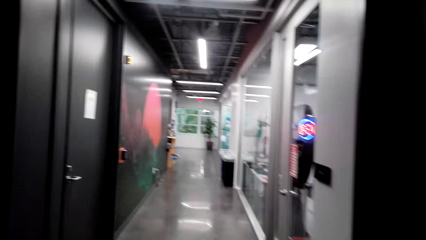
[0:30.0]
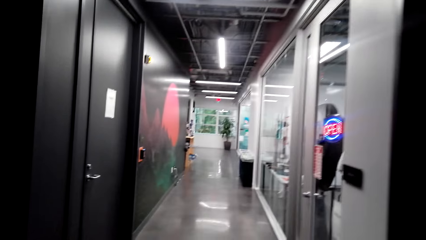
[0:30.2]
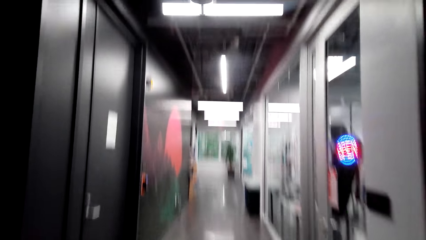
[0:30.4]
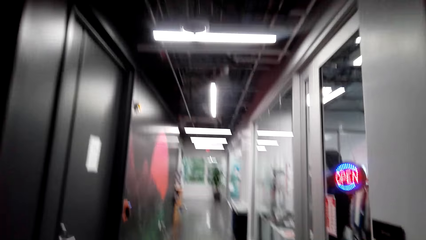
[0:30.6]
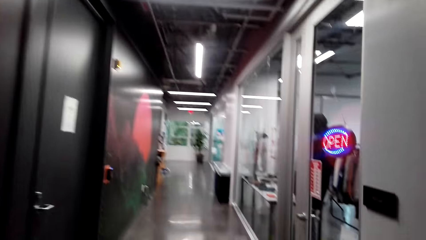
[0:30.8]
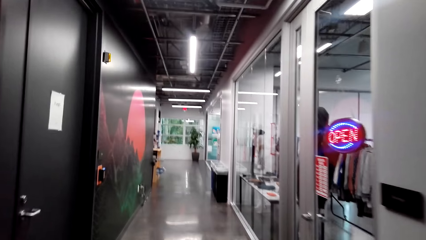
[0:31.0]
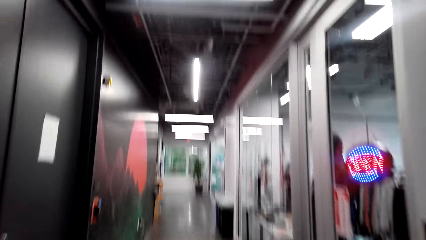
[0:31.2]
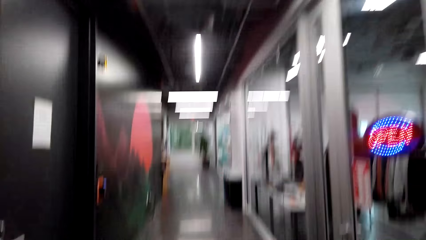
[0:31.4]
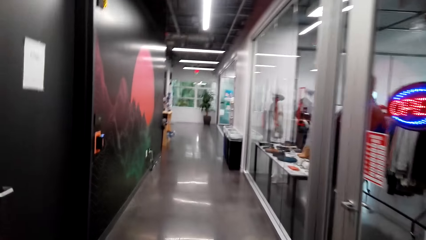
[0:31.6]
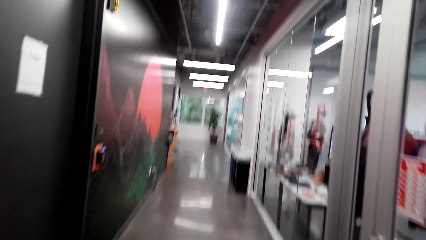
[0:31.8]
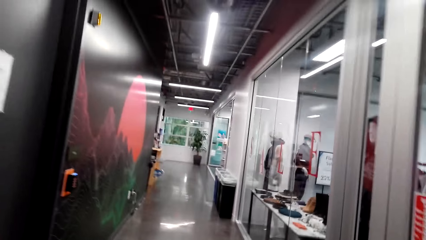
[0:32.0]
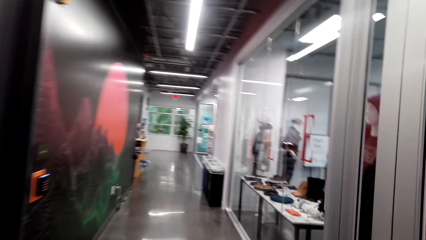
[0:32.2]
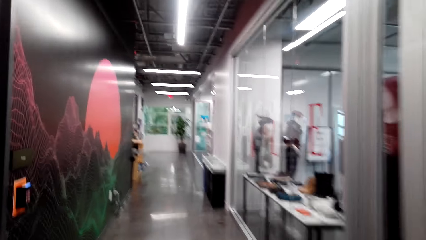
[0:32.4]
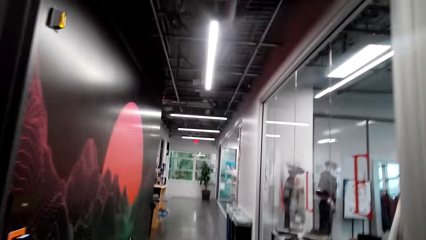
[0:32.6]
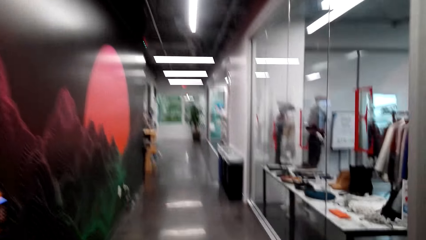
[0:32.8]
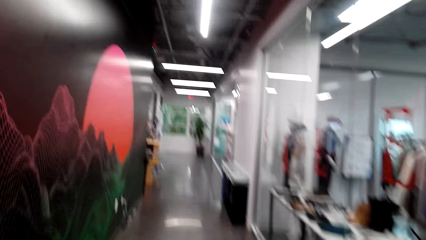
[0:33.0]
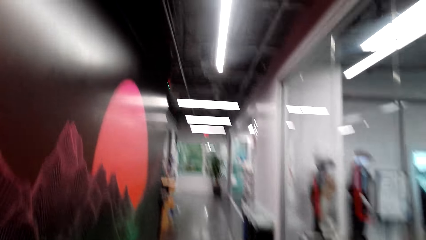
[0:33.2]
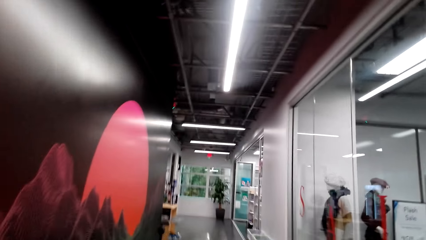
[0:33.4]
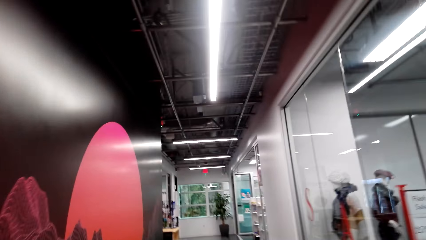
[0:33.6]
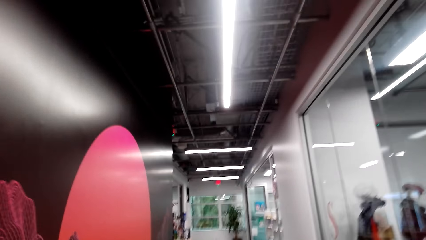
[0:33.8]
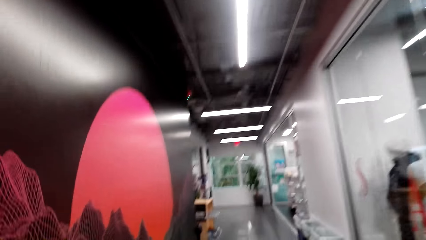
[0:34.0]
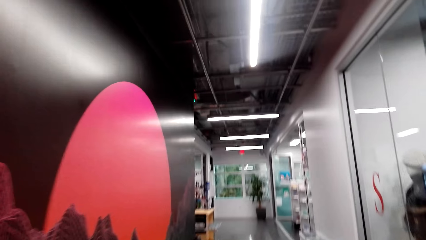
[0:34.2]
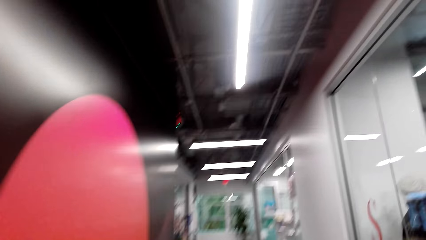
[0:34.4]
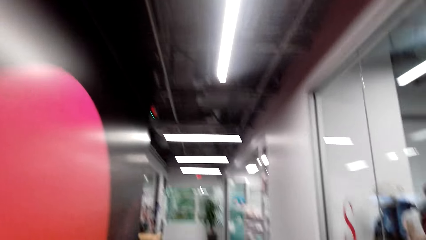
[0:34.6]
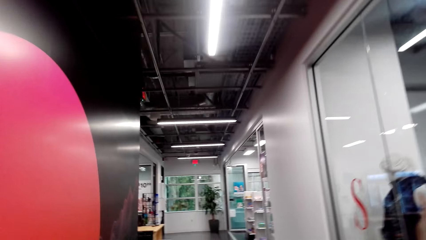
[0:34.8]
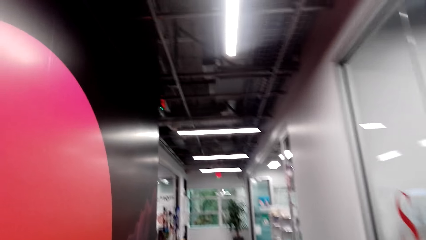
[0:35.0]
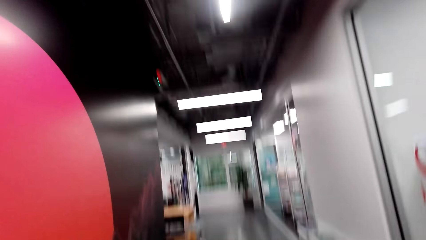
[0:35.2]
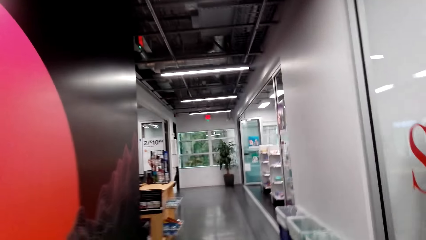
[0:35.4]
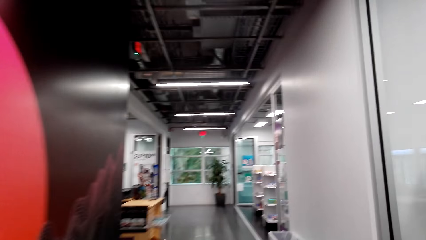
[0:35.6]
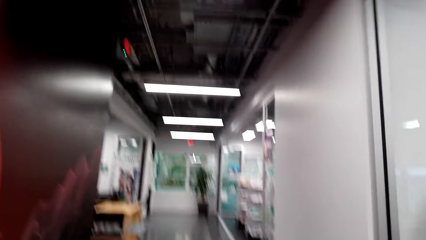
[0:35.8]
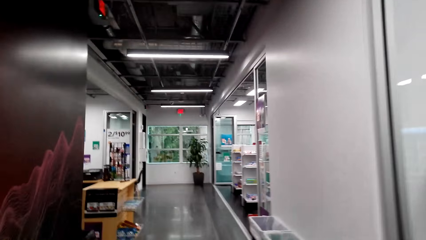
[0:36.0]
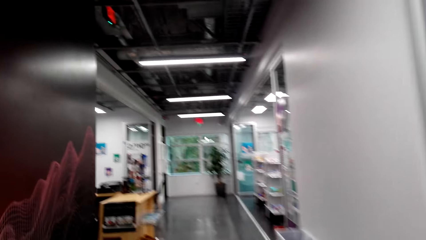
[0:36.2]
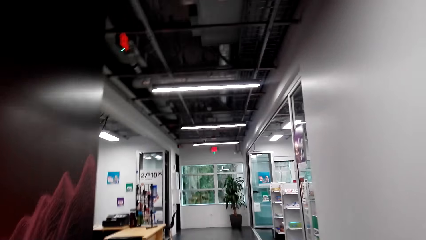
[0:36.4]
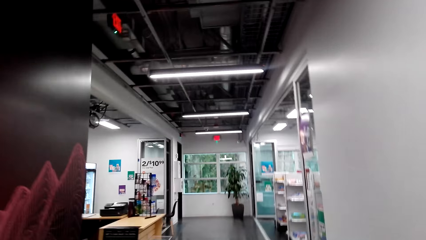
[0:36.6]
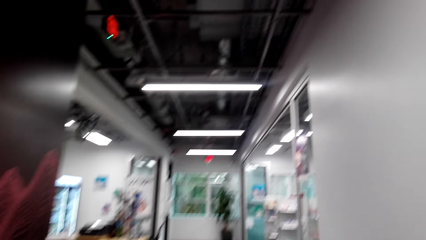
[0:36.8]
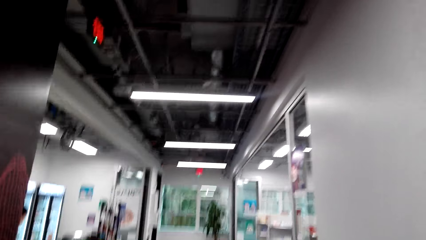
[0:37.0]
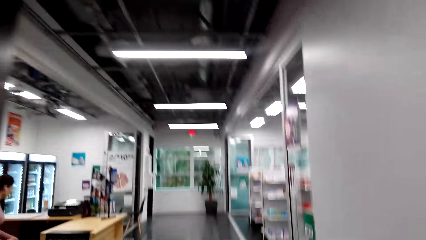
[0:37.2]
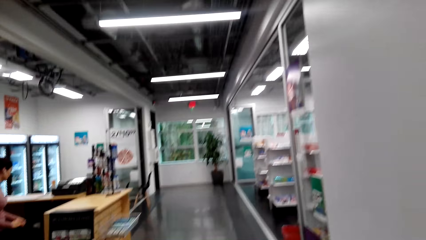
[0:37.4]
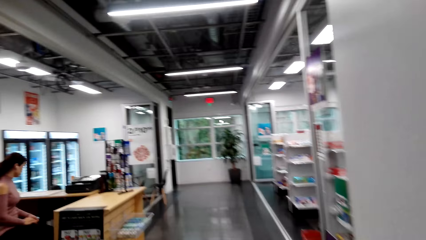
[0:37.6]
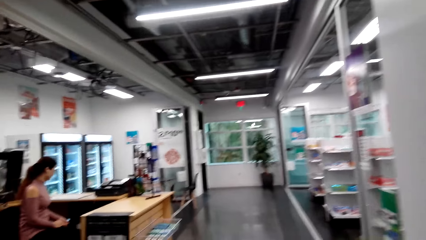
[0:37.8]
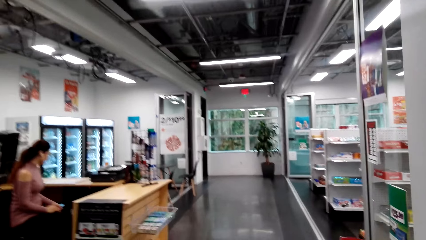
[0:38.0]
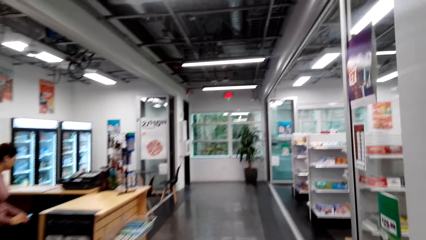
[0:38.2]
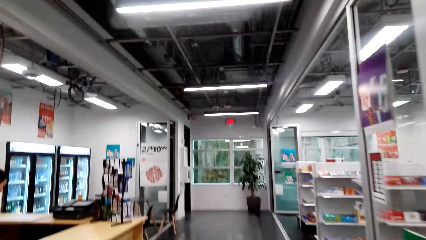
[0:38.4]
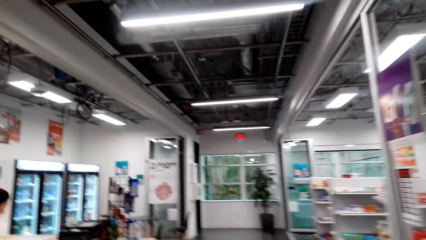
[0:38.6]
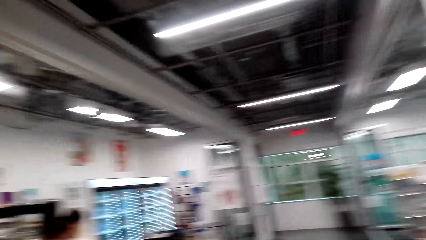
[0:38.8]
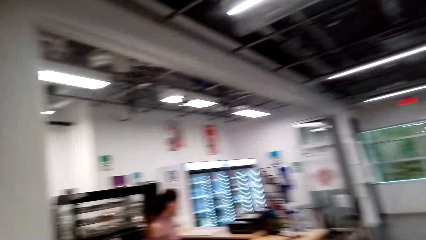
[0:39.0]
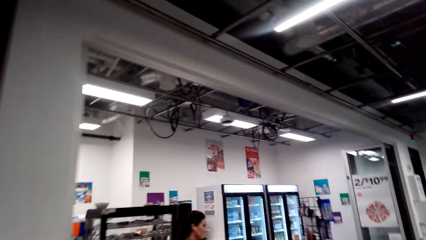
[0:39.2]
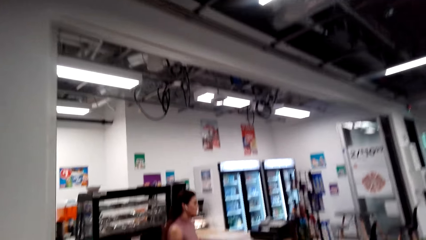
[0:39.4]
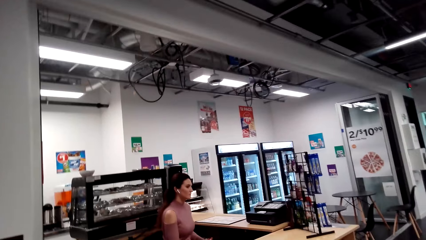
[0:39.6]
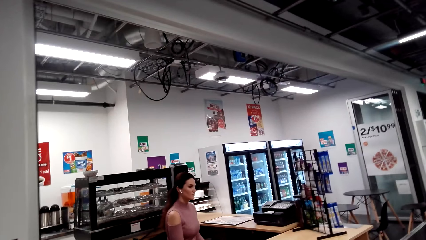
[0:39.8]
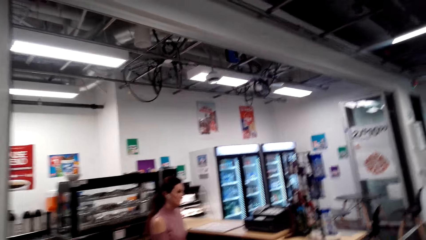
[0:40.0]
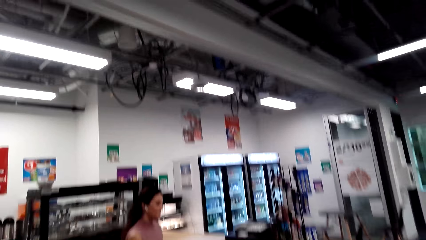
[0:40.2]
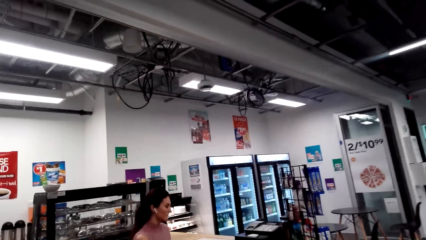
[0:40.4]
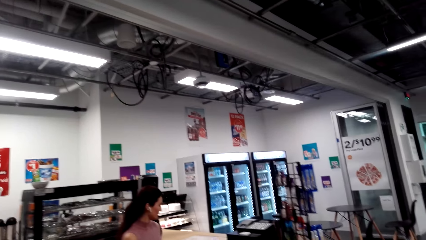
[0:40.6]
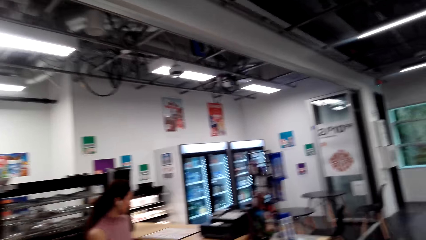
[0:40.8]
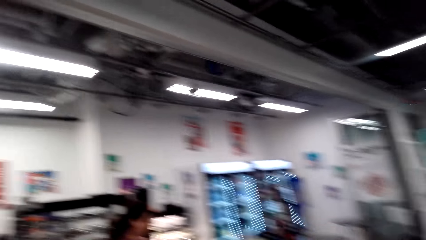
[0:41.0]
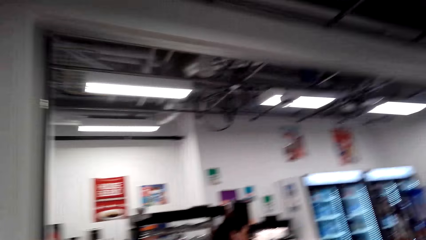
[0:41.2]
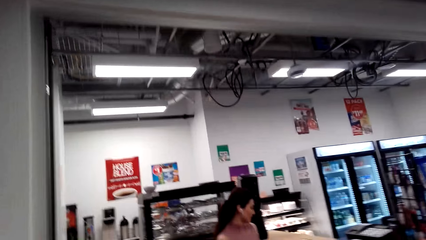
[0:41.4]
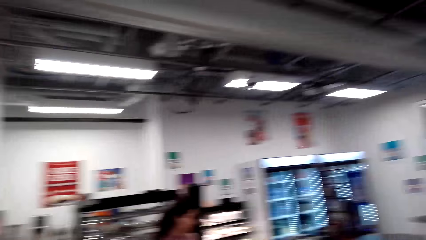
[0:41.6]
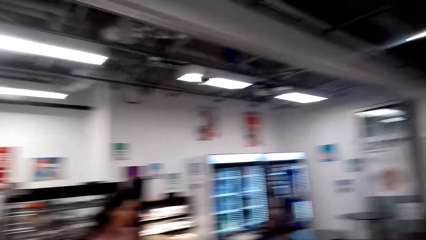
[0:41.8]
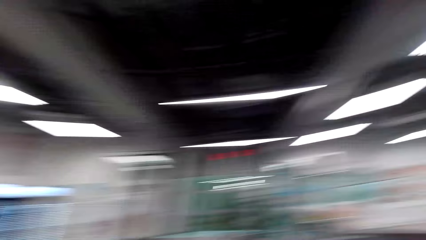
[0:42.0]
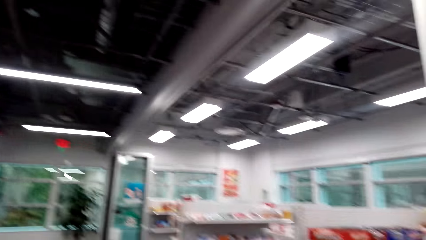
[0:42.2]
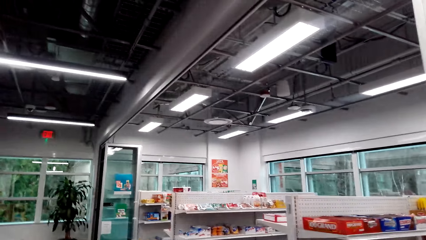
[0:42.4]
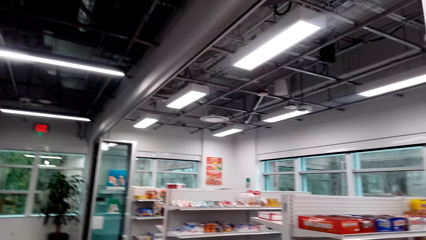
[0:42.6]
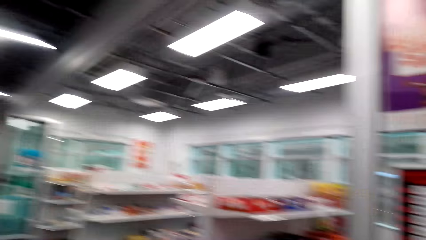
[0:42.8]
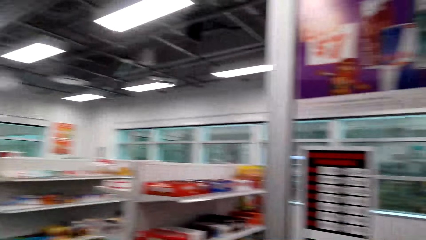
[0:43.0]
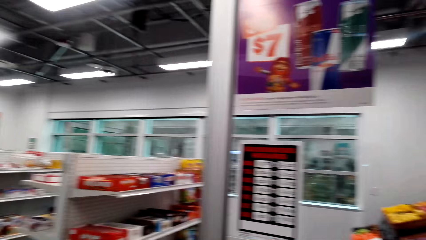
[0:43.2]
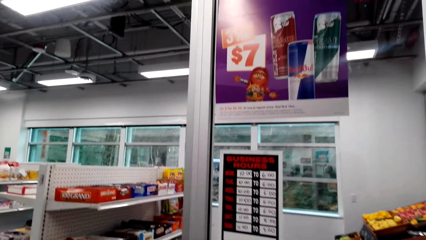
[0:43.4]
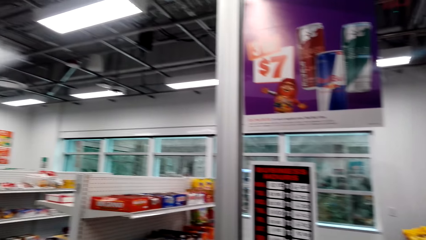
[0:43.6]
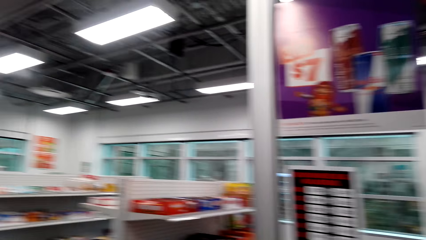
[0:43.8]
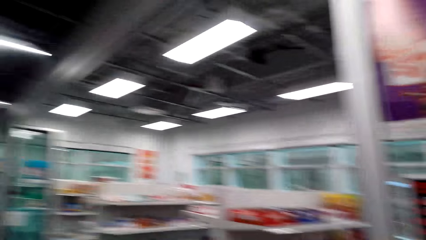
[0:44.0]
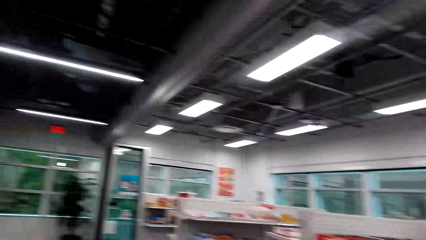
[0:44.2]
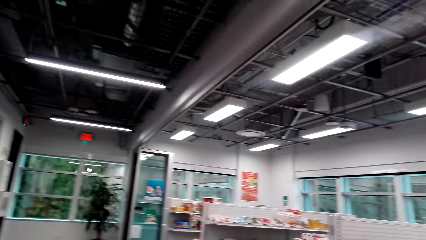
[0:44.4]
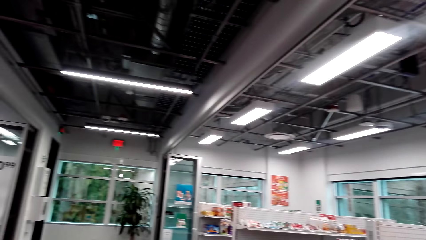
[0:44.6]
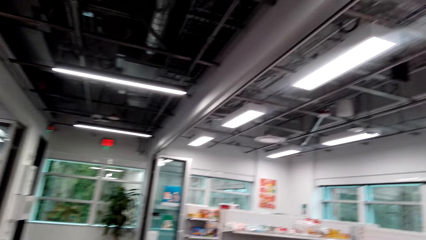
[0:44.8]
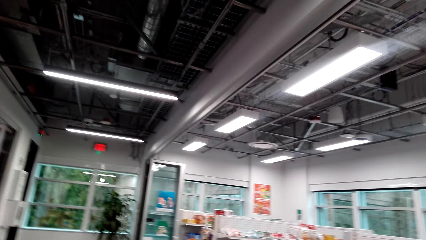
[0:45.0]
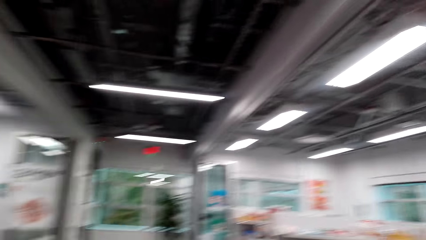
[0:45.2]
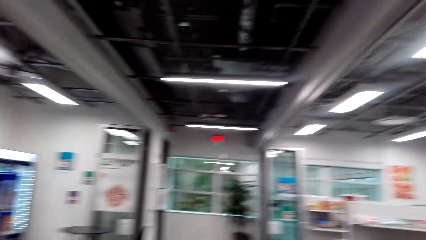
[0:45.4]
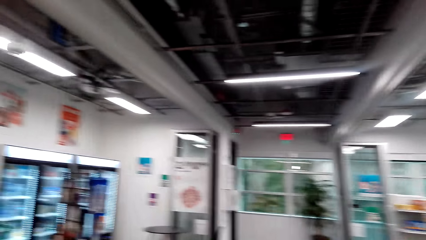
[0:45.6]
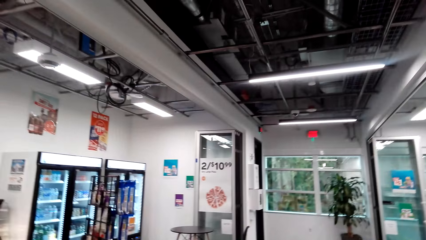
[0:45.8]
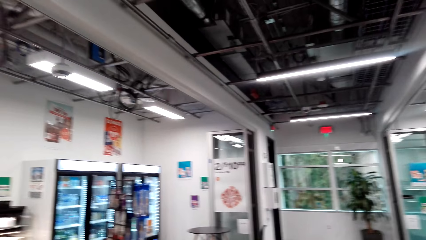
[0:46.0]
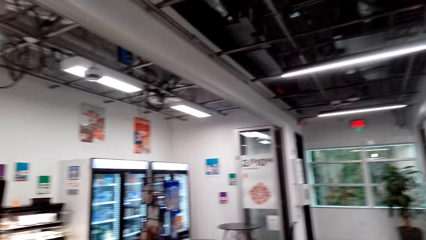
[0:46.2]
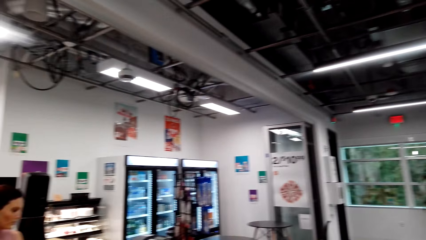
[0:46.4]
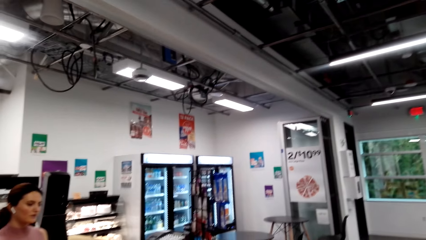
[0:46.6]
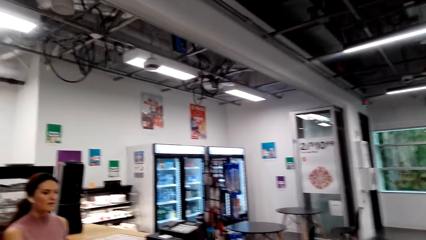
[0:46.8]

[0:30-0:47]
The camera wearer walks along the corridor. They look around the store.
